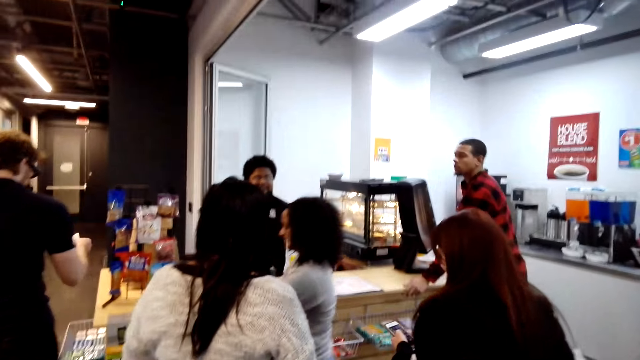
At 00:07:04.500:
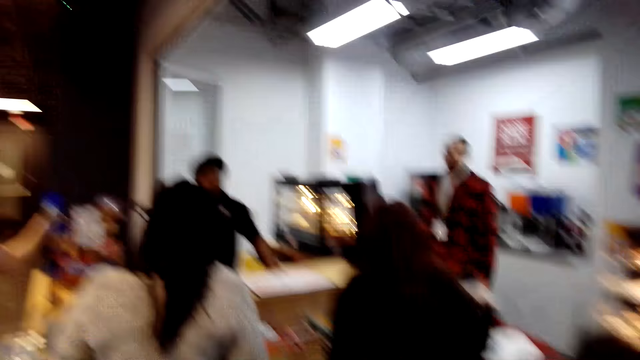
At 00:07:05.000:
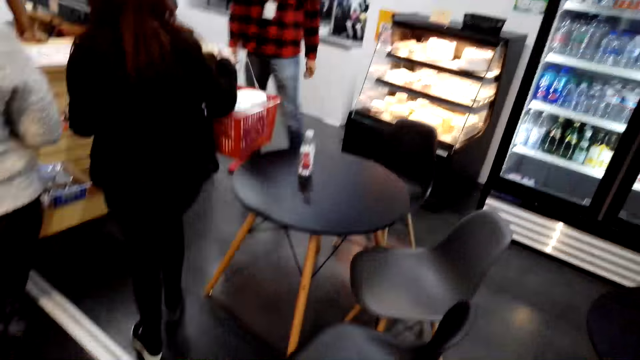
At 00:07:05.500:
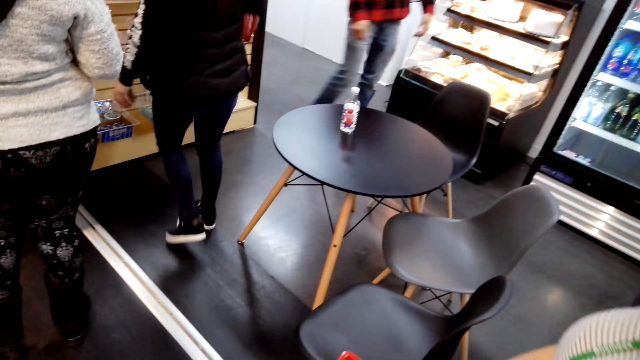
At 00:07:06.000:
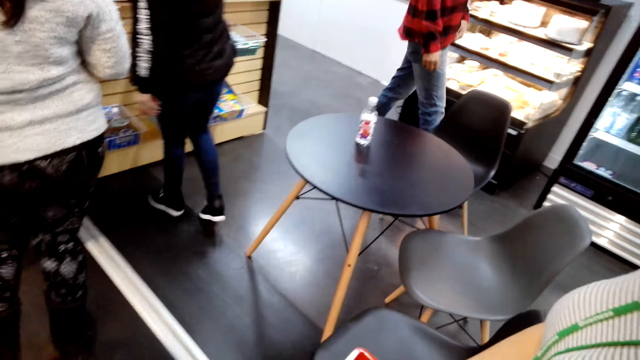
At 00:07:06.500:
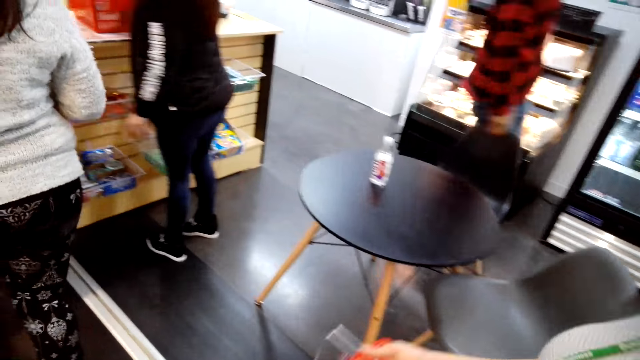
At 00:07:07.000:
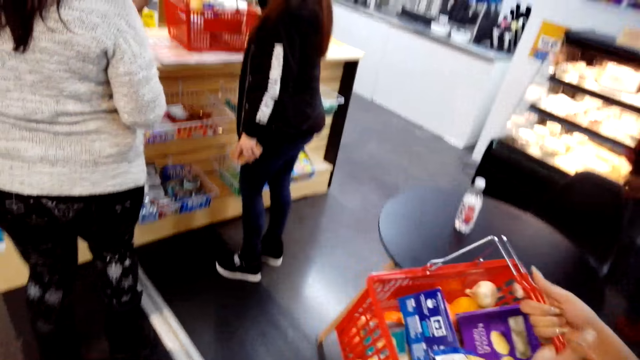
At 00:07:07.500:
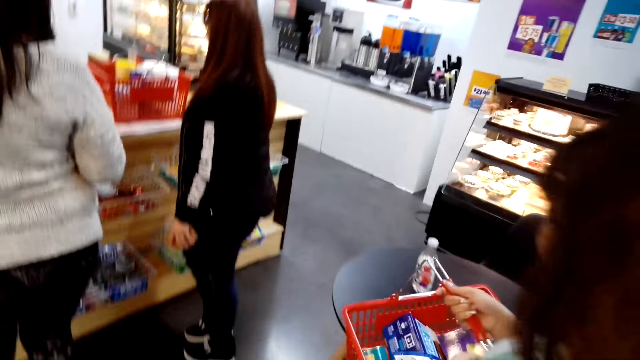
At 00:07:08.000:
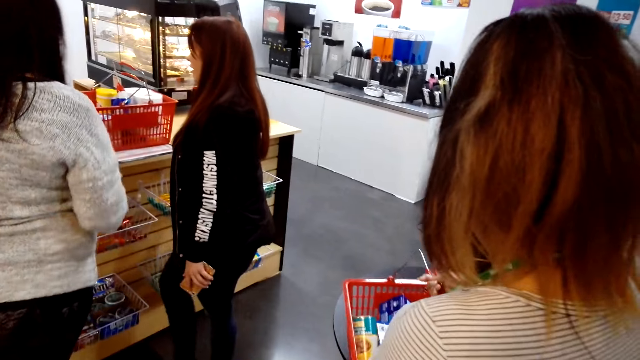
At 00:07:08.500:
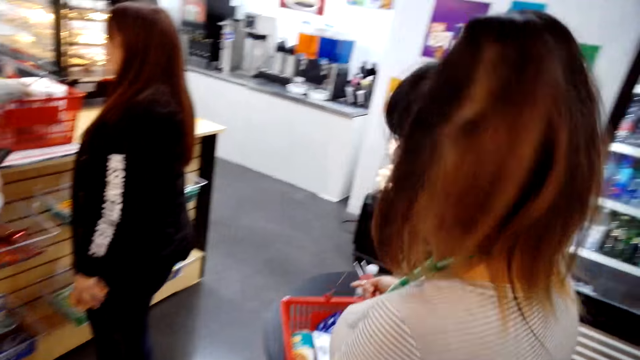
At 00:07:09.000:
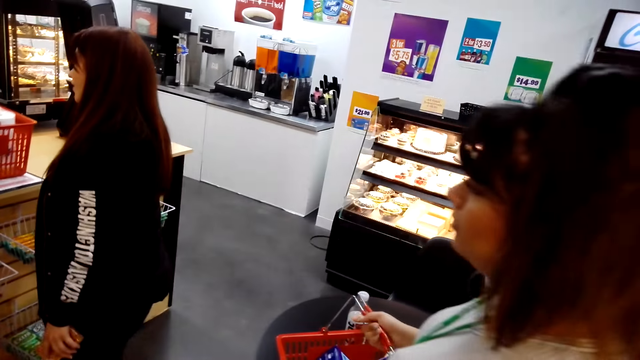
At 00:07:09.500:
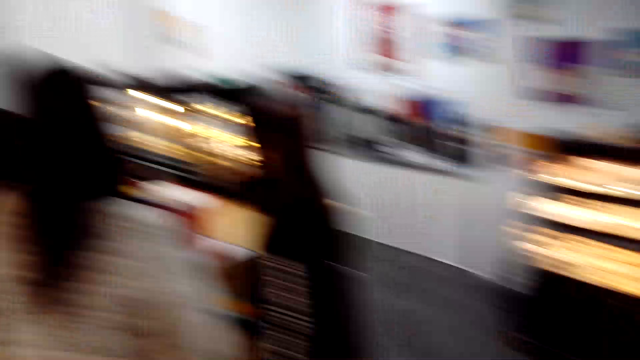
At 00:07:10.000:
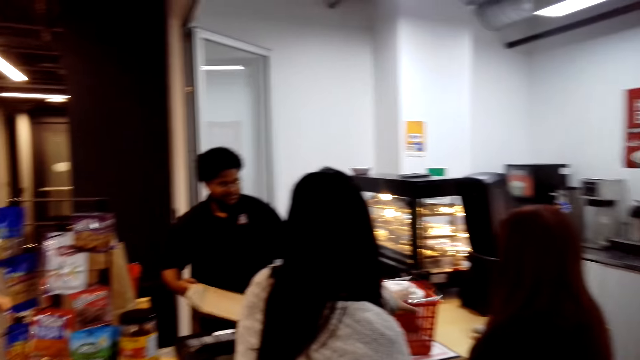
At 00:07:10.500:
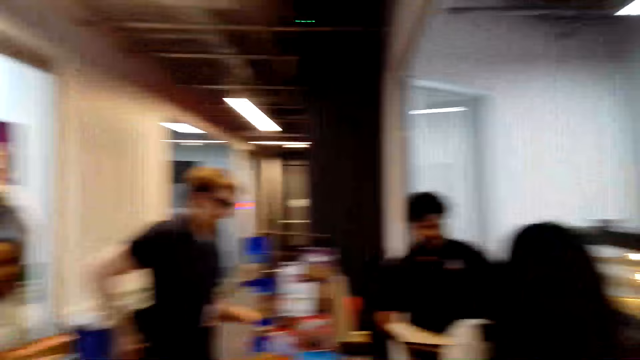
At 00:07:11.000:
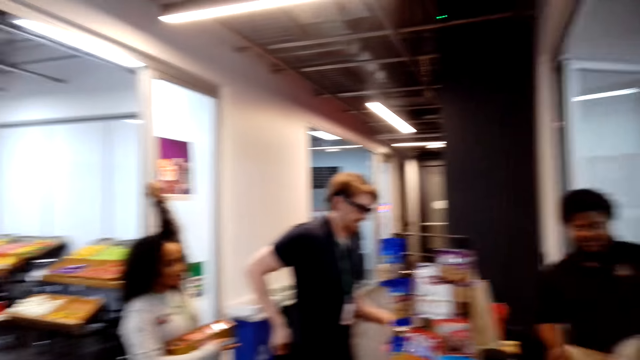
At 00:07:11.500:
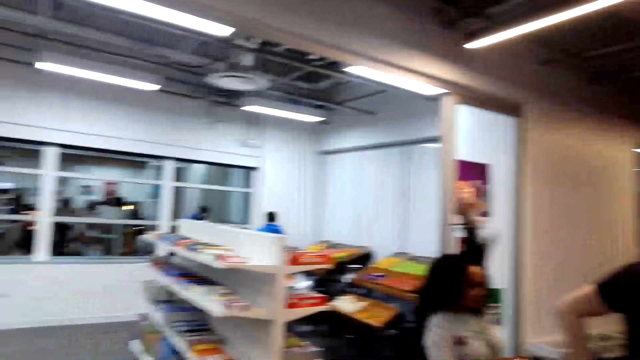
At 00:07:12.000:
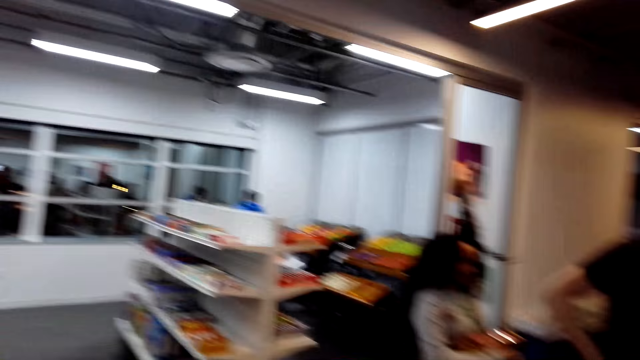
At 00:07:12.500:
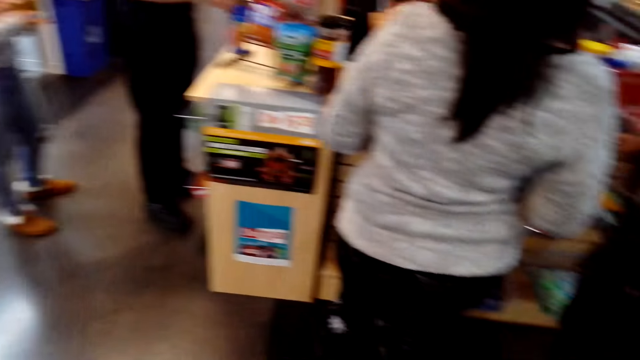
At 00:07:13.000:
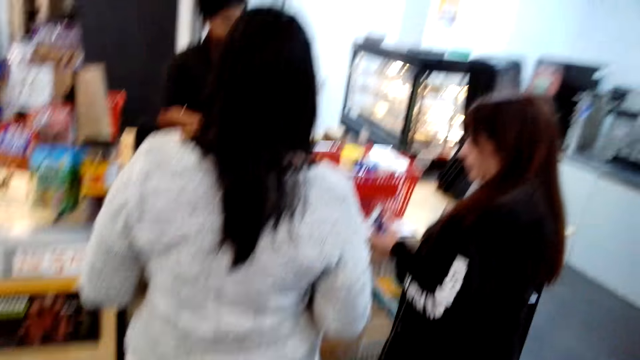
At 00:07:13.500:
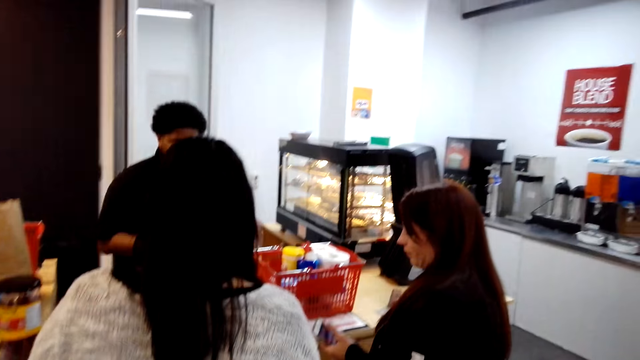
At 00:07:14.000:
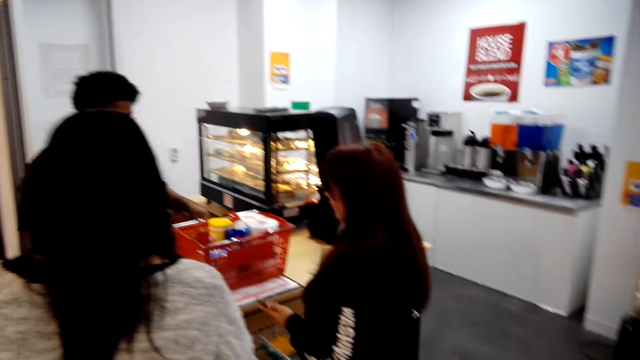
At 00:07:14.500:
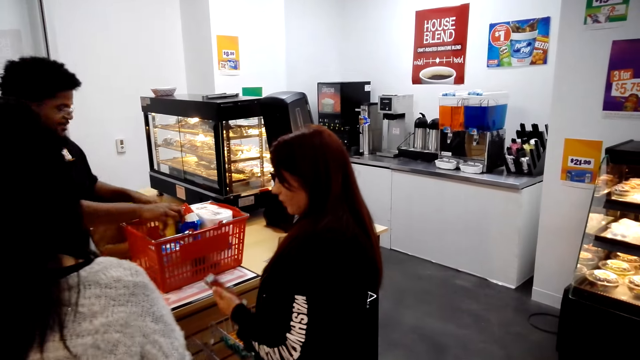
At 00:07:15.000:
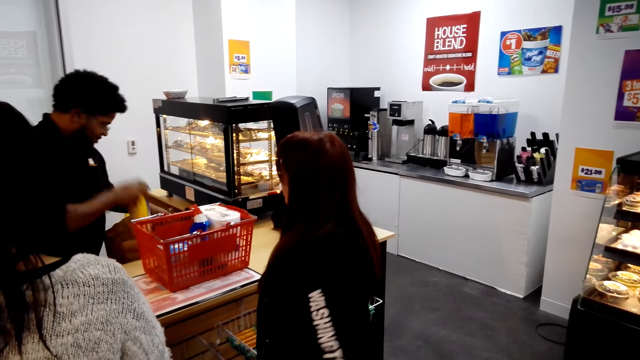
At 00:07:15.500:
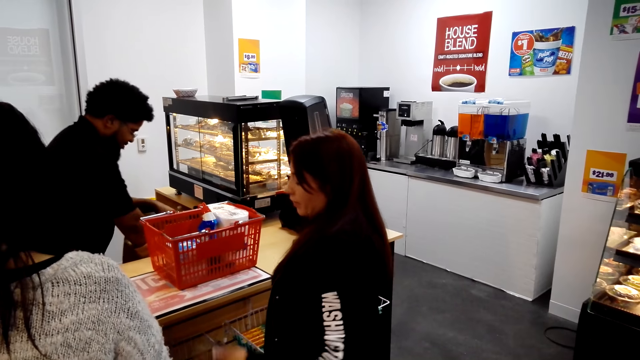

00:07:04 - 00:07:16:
A lady puts the basket on the table. The camera wearer looks around the convenience store.

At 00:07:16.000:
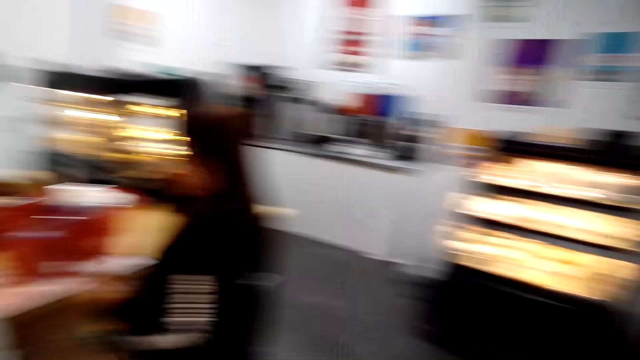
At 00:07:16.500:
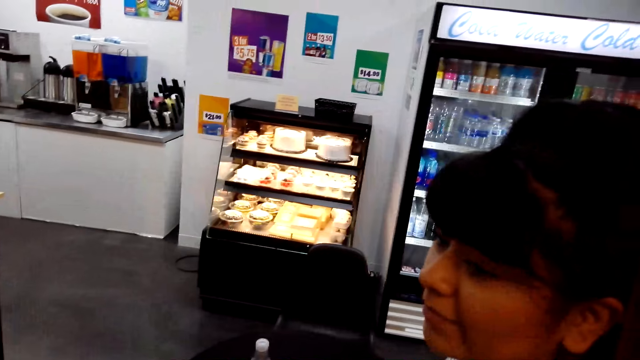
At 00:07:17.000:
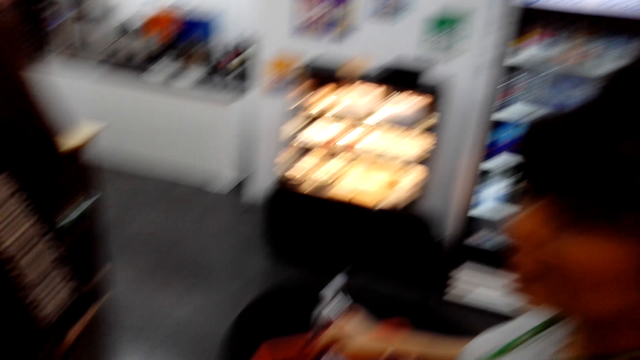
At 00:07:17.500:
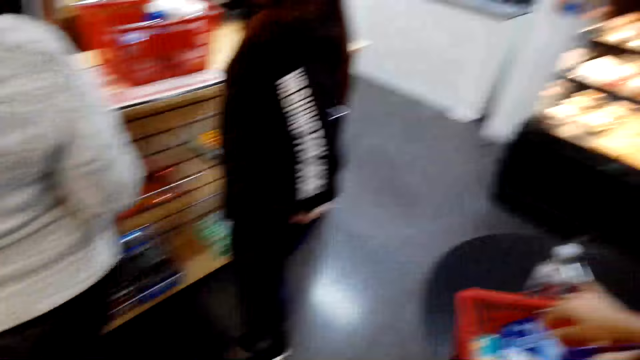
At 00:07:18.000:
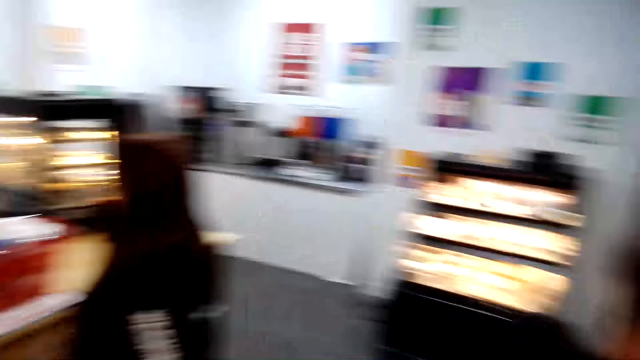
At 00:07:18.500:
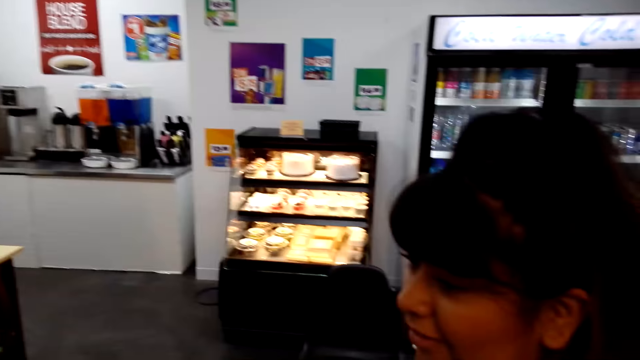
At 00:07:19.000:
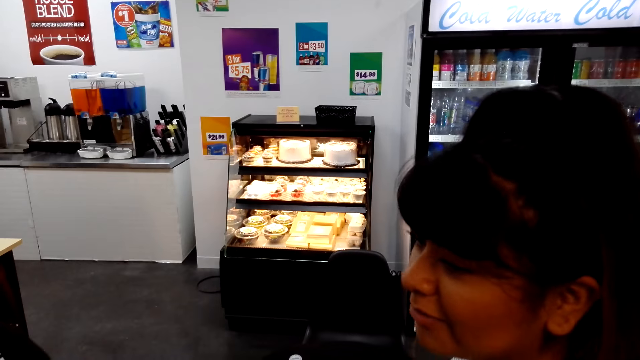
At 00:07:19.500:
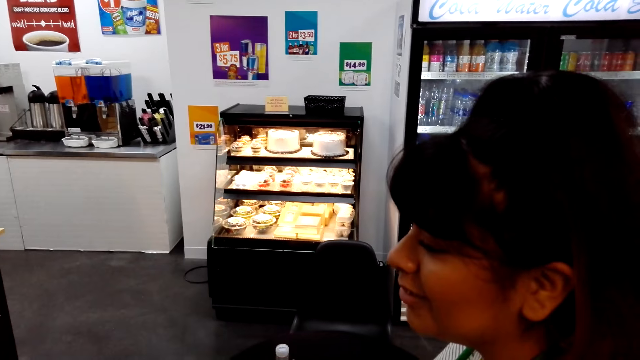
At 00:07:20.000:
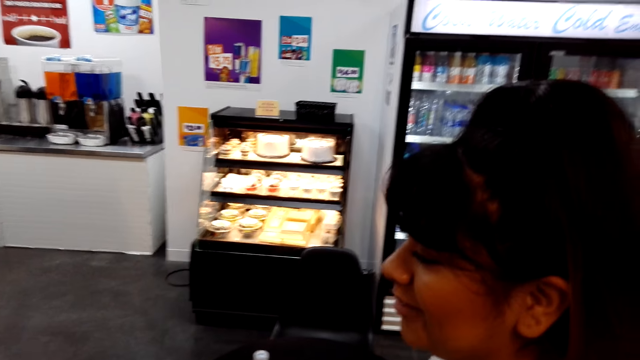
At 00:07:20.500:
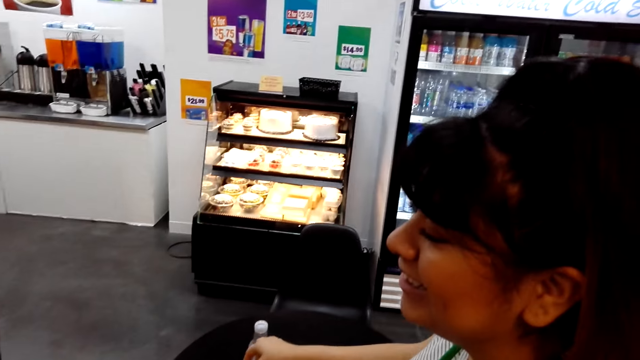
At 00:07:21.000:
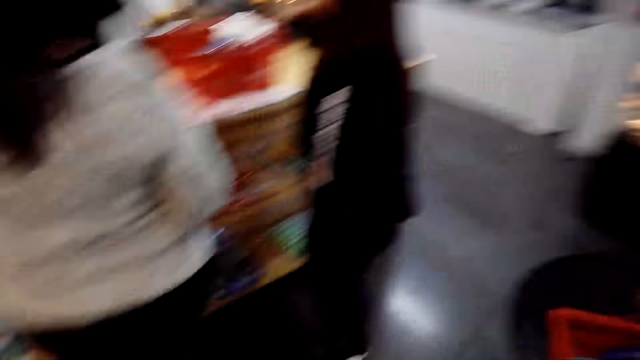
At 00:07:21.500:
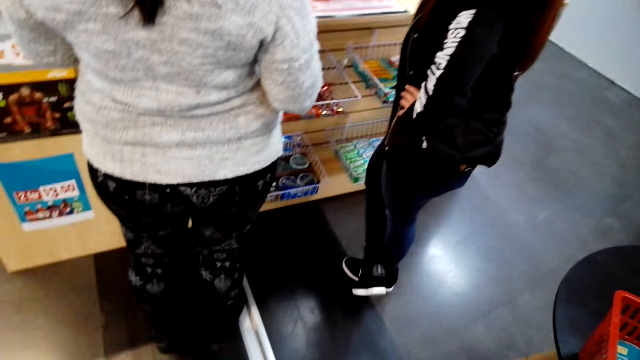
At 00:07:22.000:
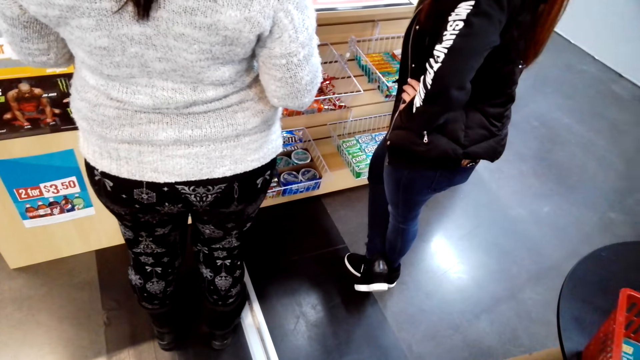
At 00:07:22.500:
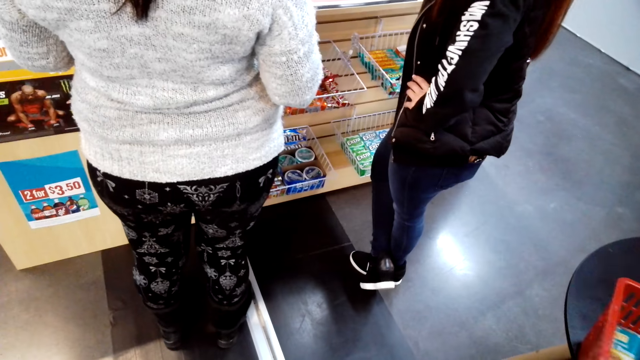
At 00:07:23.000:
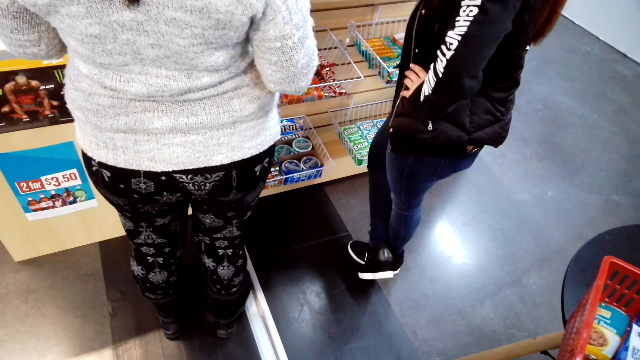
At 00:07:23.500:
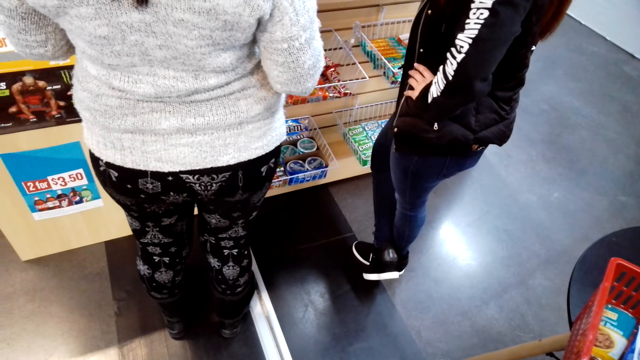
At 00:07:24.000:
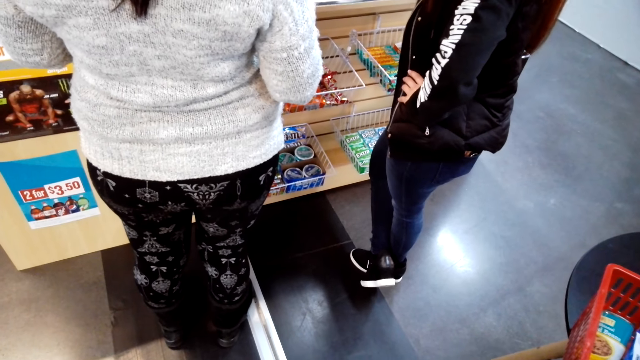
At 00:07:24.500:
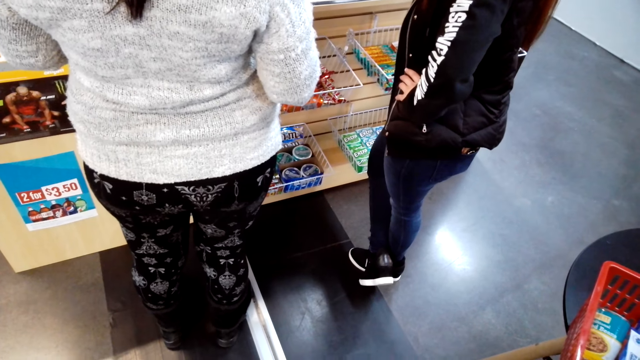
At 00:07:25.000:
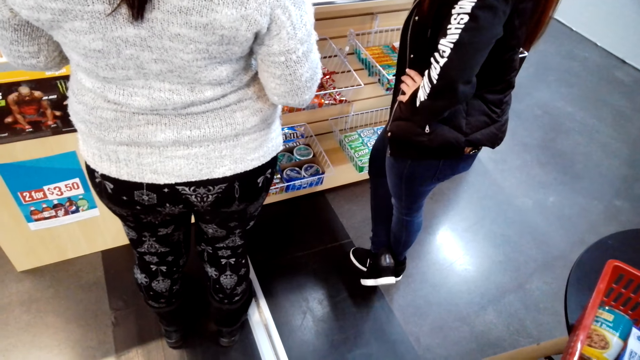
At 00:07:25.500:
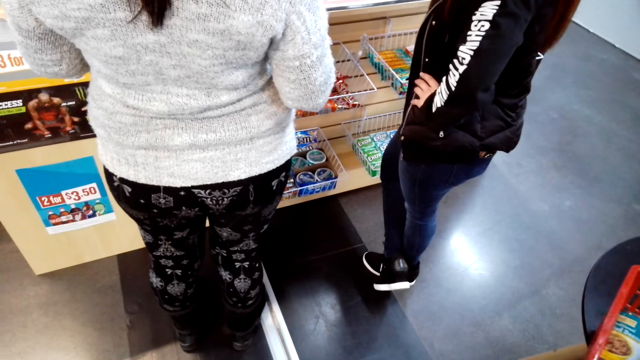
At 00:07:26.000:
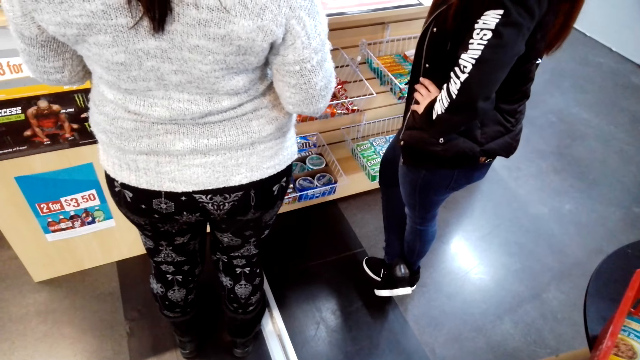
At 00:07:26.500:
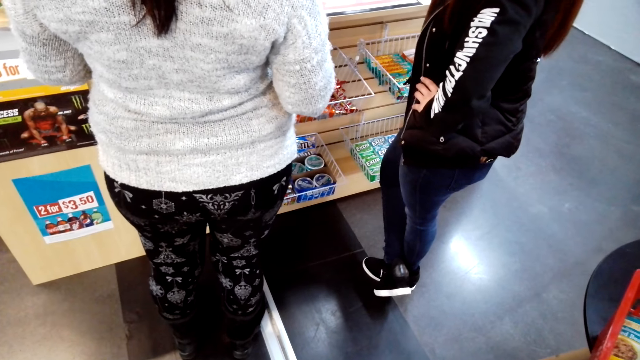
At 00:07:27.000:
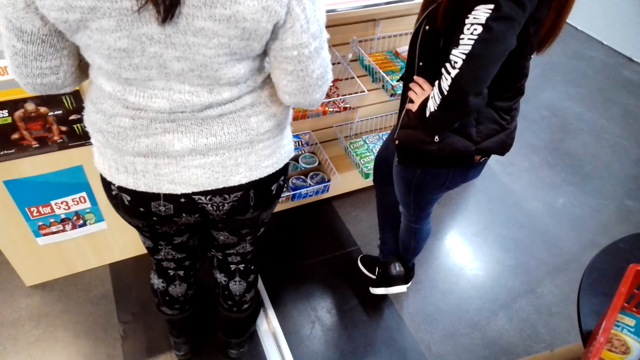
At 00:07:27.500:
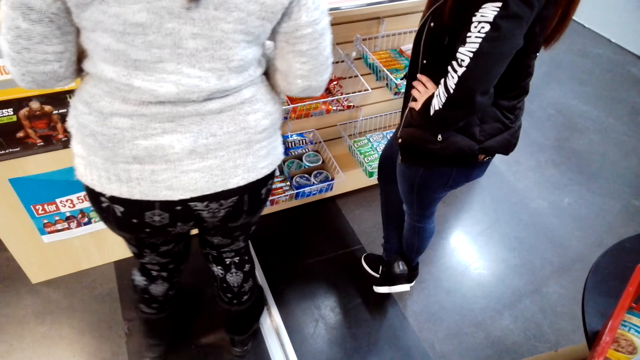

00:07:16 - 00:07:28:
The camera wearer converses with a person. They look around the supermarket. They look at the rack with items.
